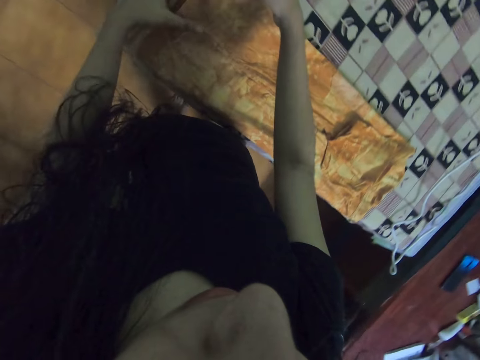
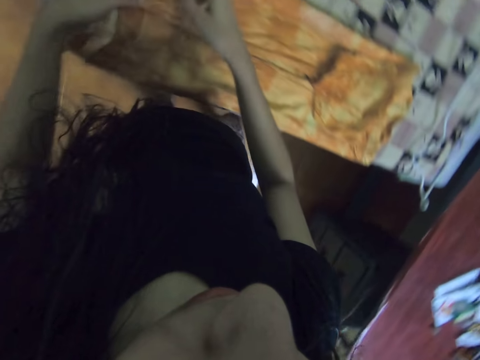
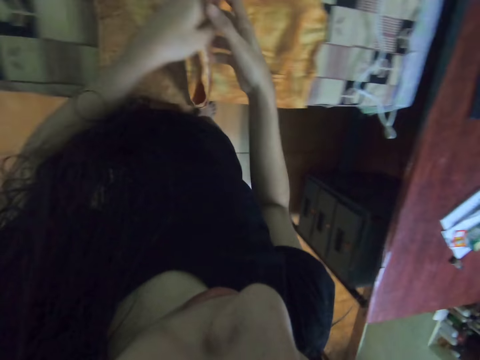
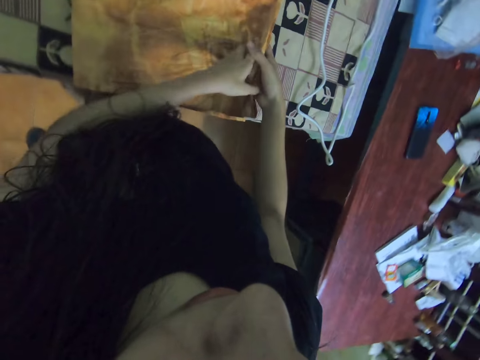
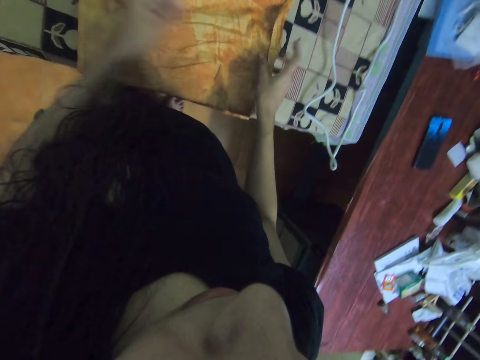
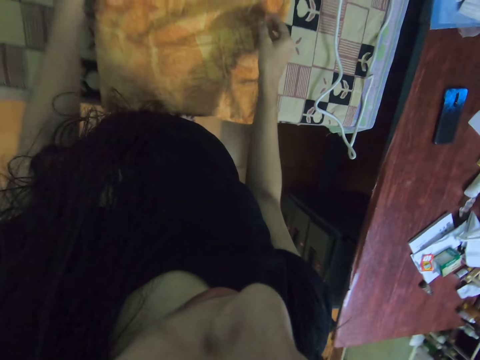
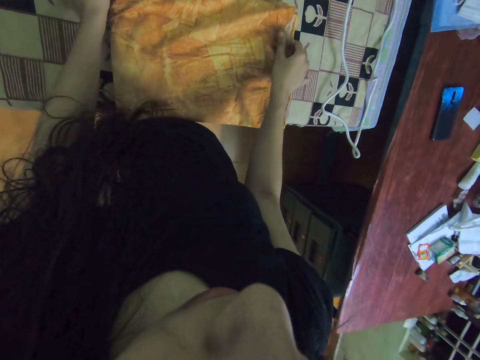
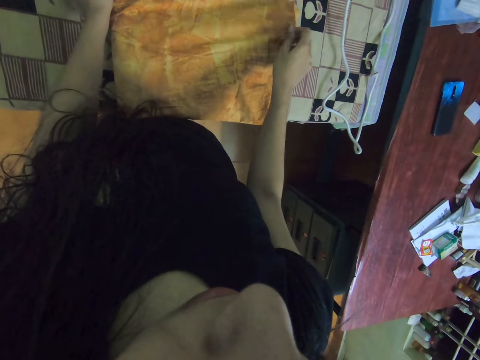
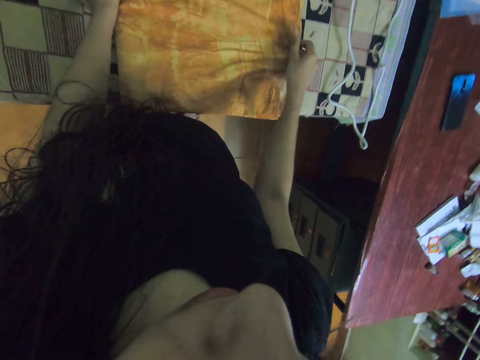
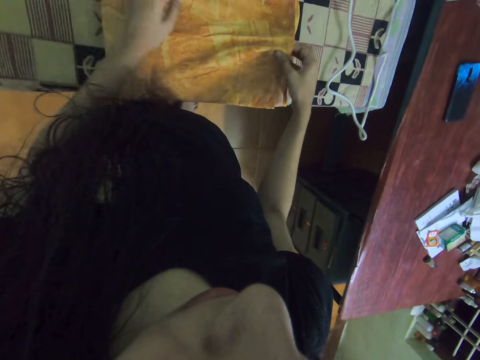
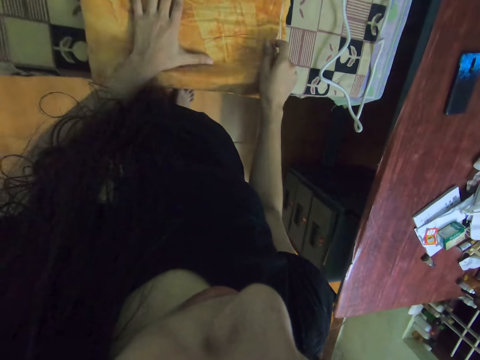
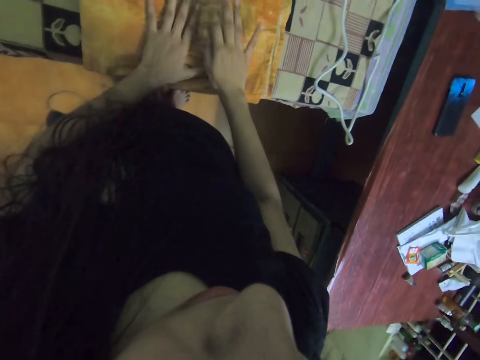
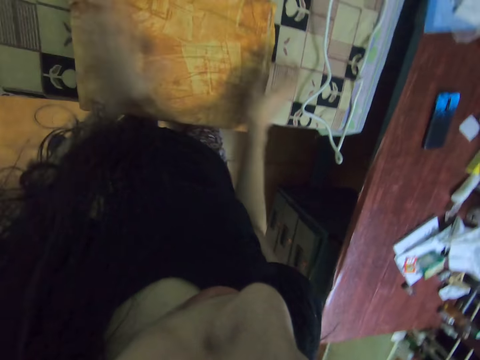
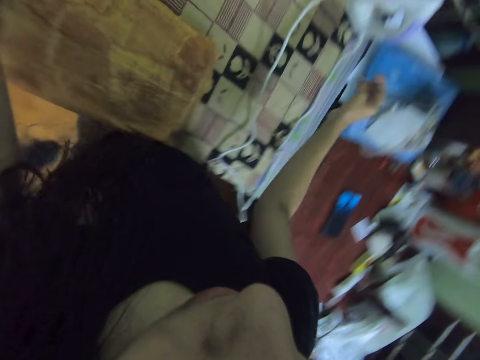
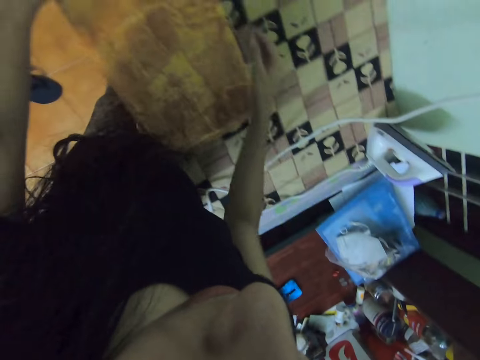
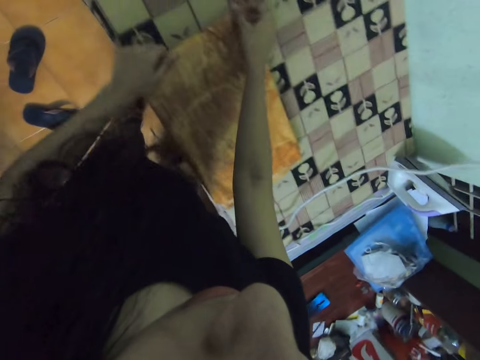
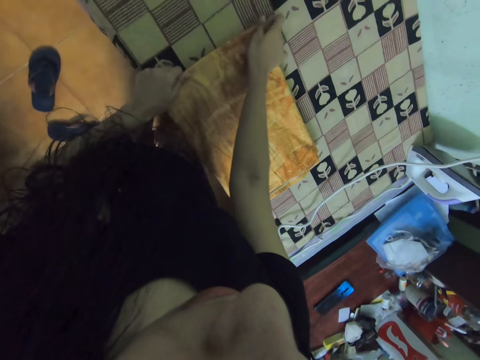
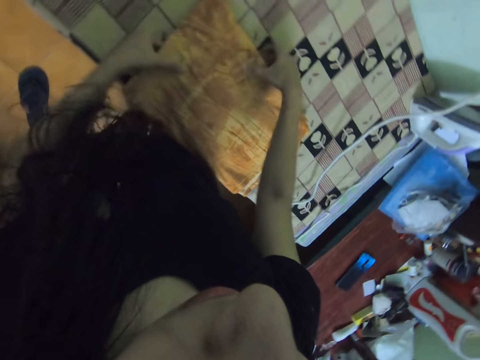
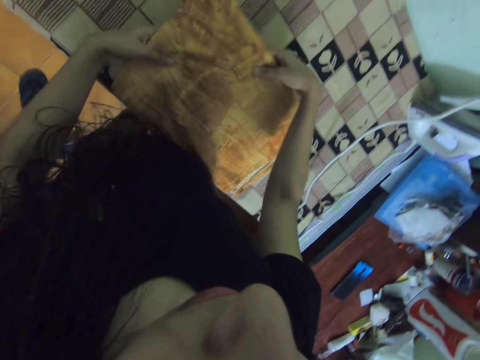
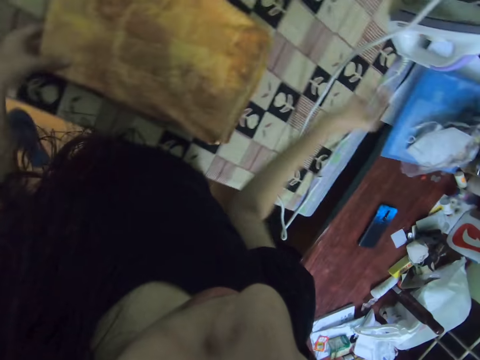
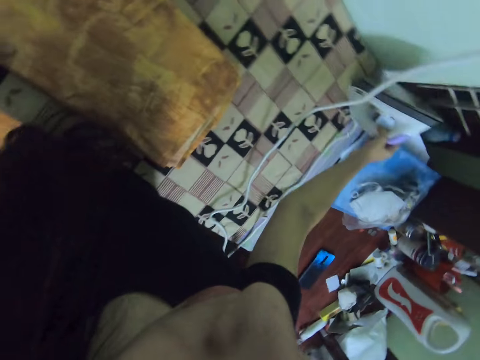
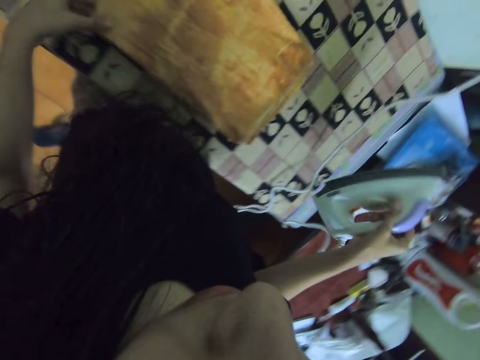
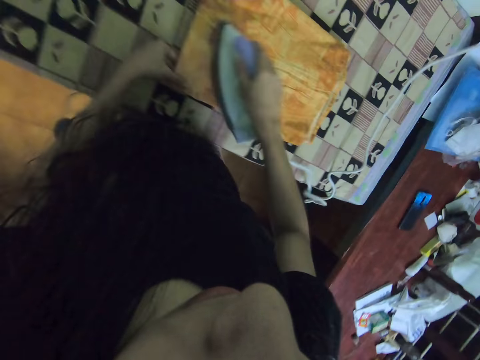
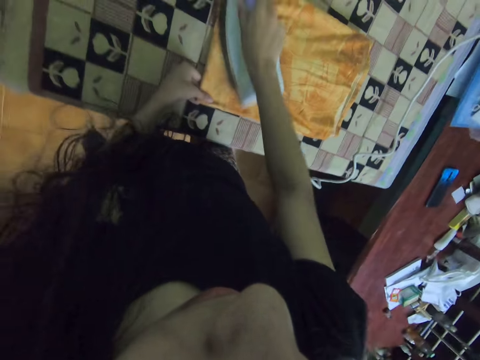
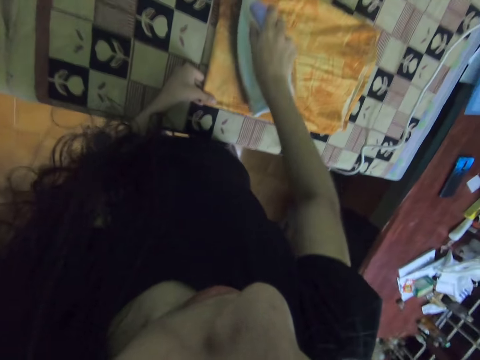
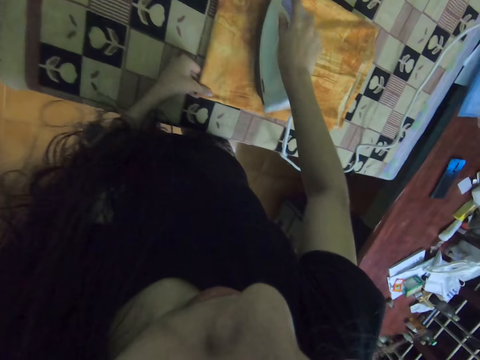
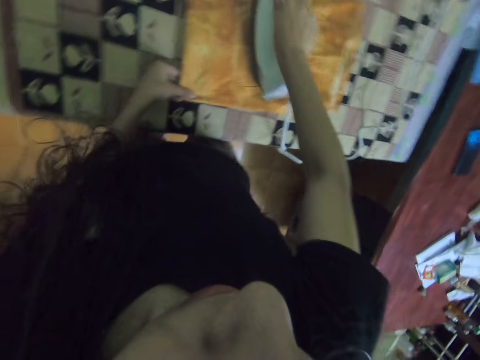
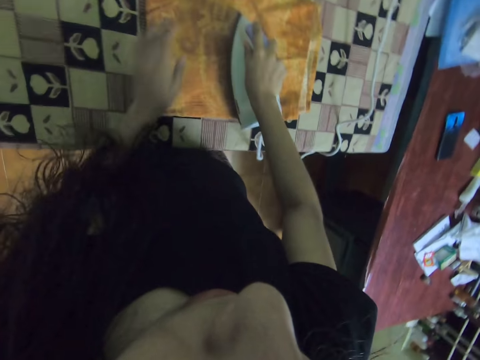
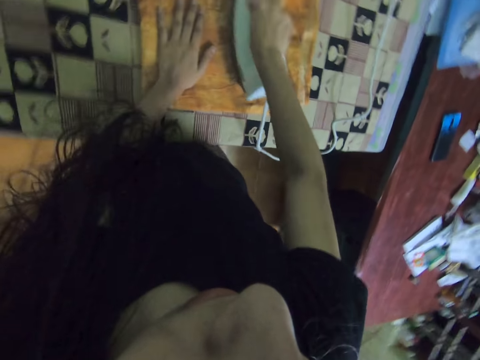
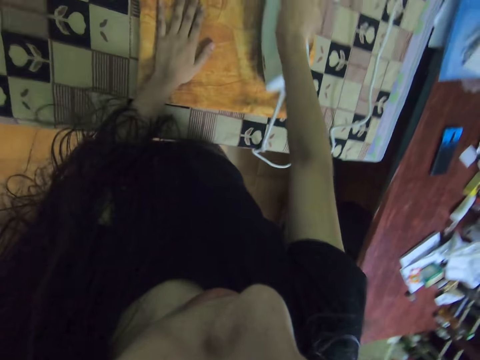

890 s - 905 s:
The camera wearer folds the shirt. They straighten the shirt on the table. They pick up the iron box. They iron the t-shirt.

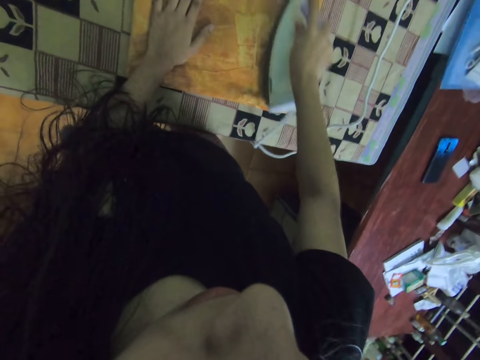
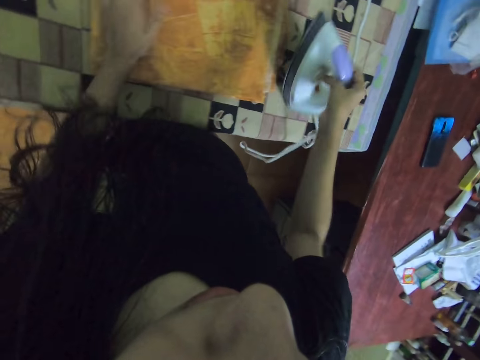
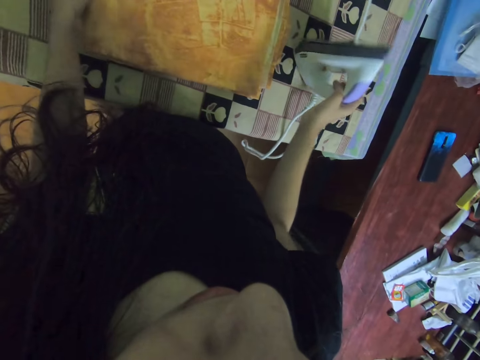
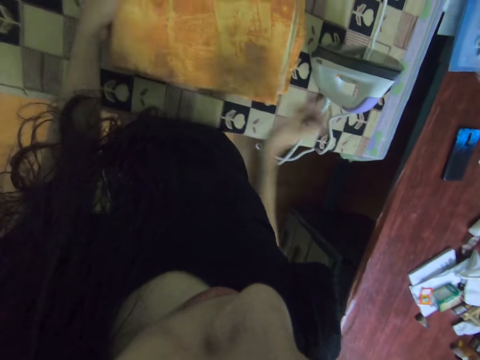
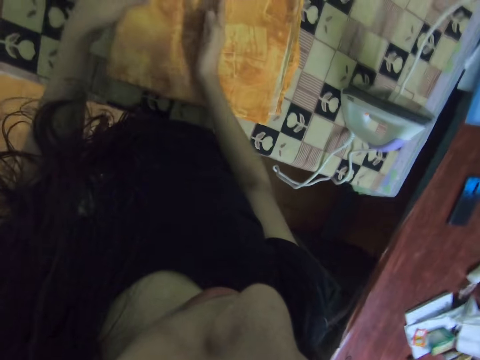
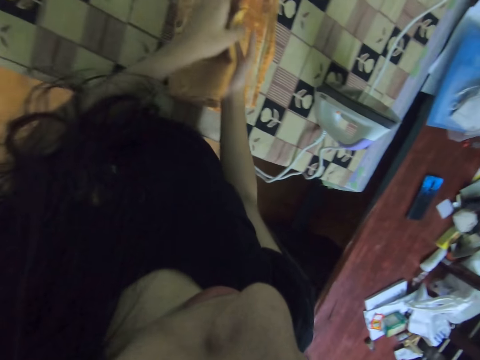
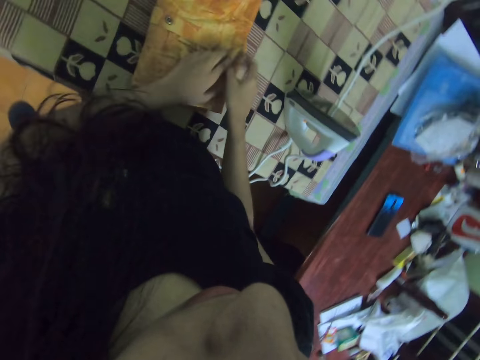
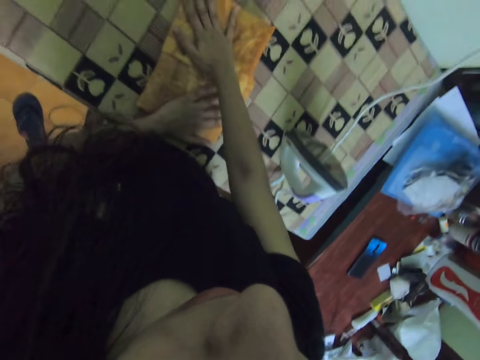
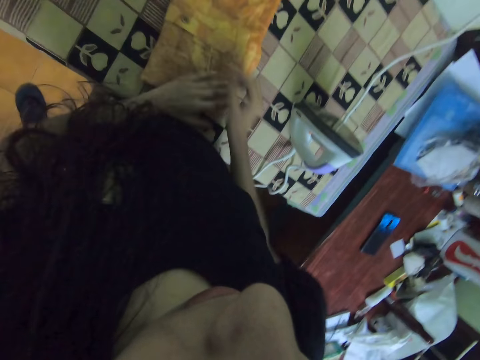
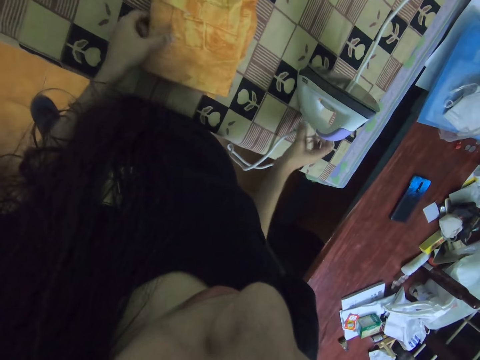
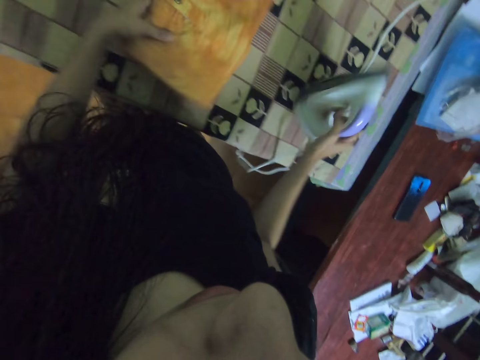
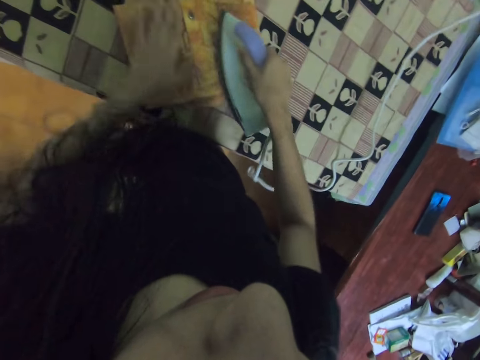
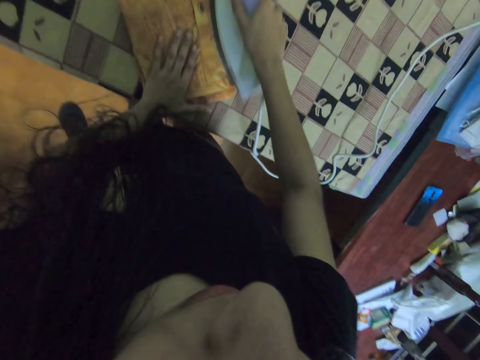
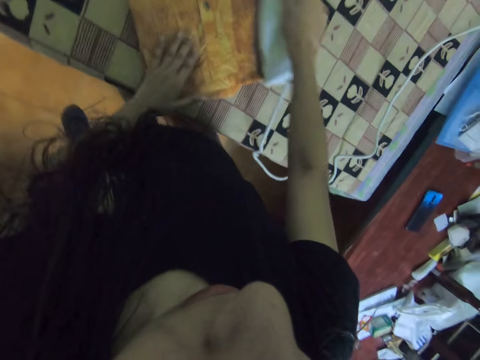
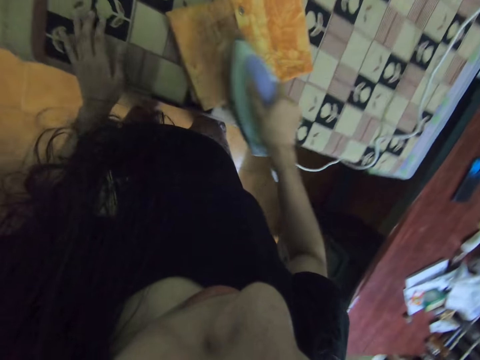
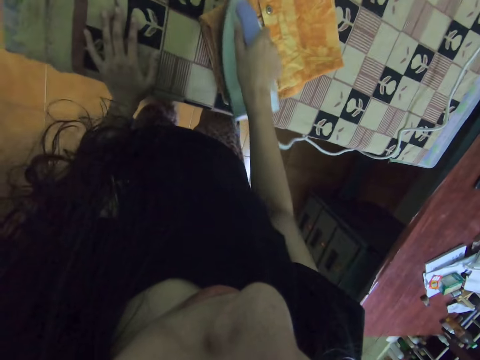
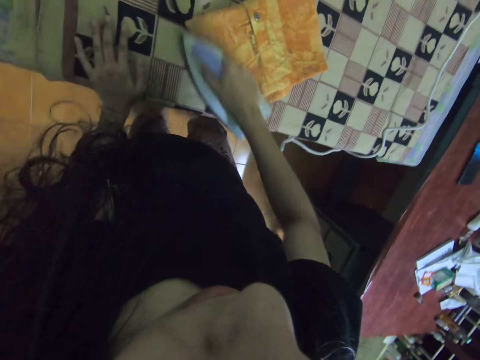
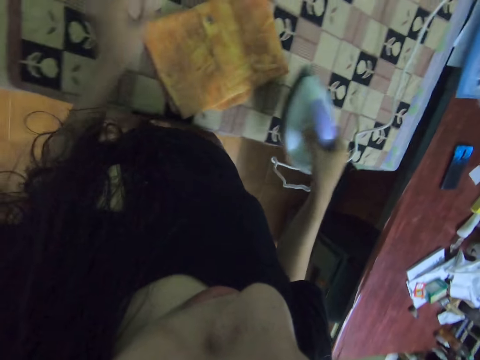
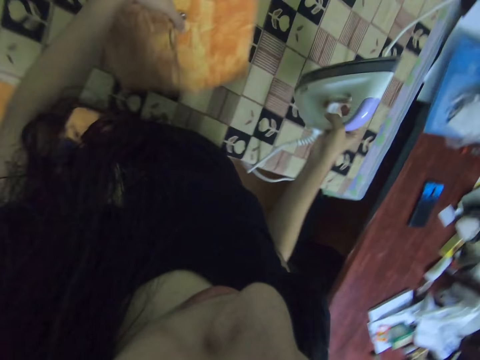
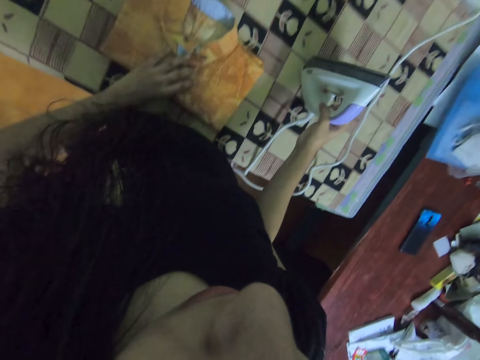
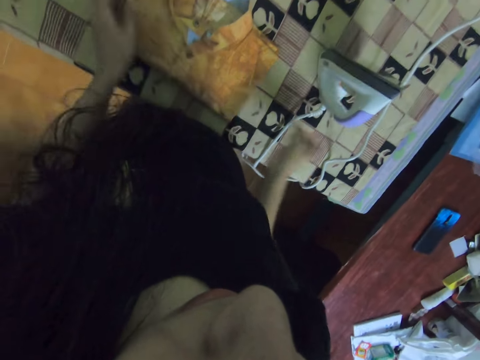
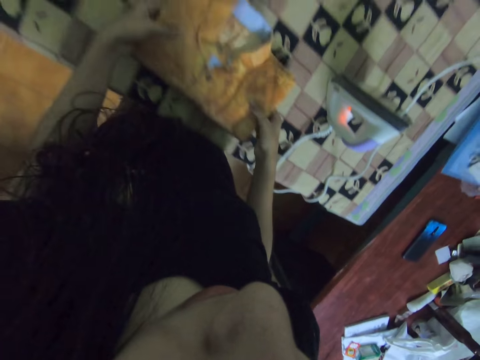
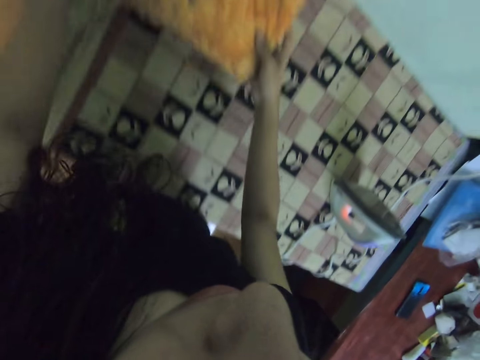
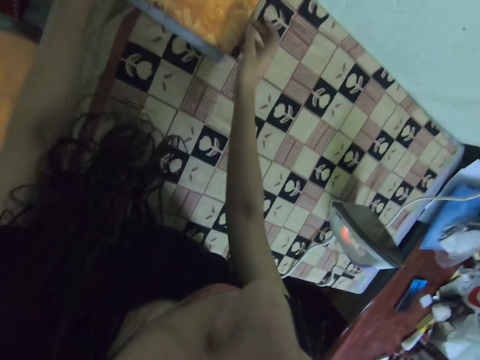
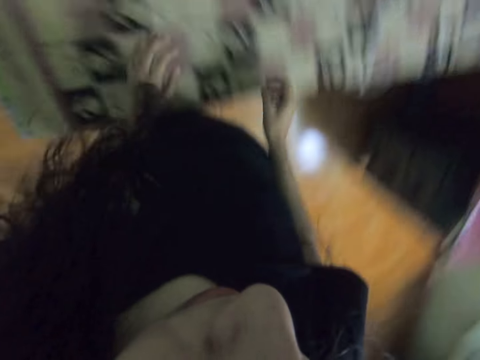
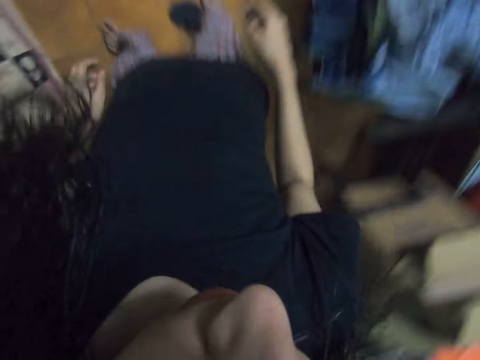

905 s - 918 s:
The camera wearer puts the iron box on the table. They fold the t-shirt. They straighten the t-shirt on the table. They pick up the iron box. They iron the t-shirt. They put the left hand on the table. They turn the t-shirt. They put the iron box on the table. They pick up the t-shirt. They put the t-shirt among other clothes.
